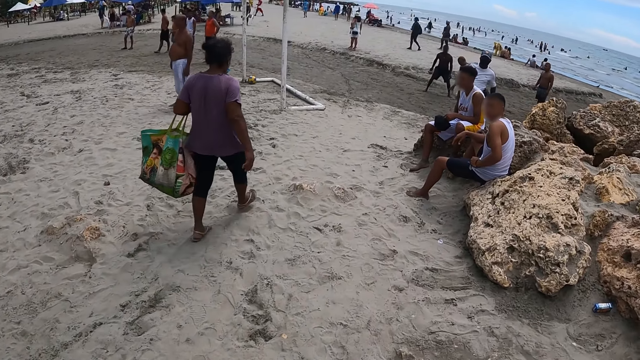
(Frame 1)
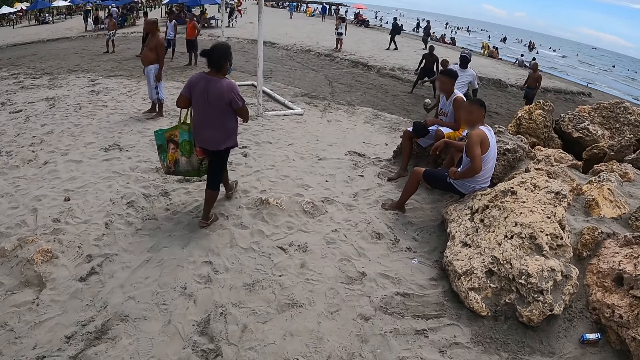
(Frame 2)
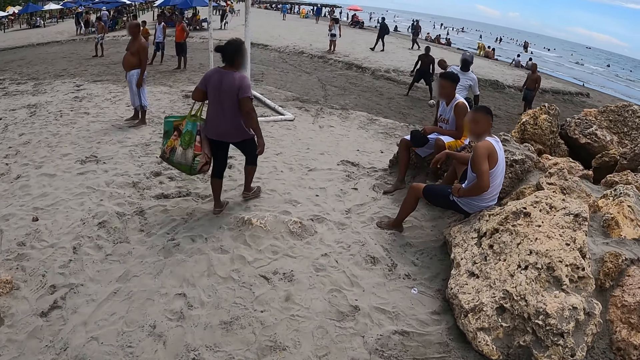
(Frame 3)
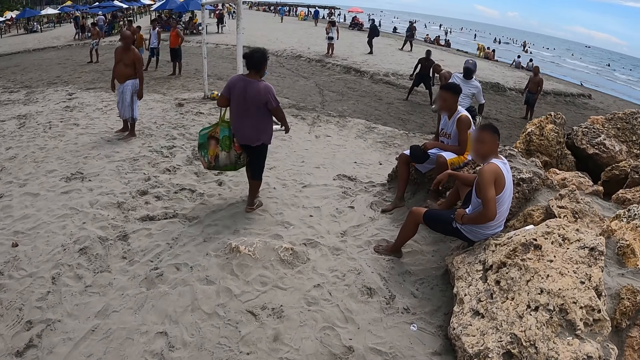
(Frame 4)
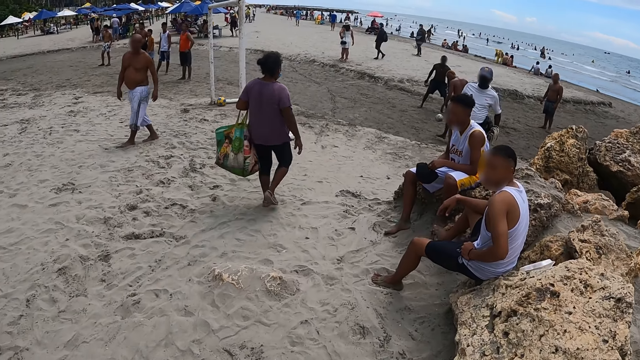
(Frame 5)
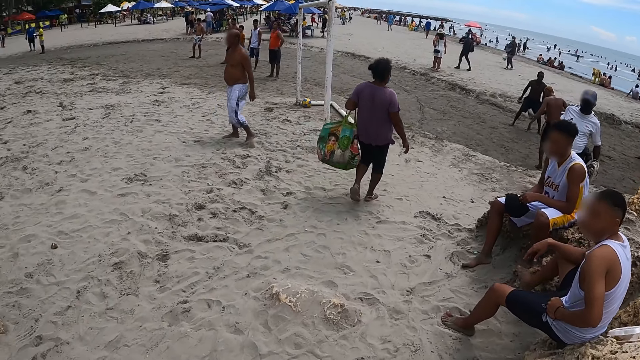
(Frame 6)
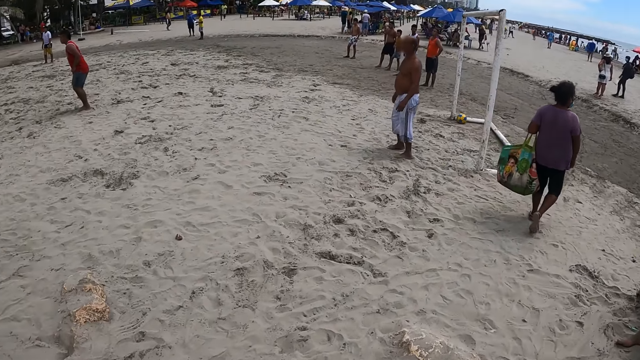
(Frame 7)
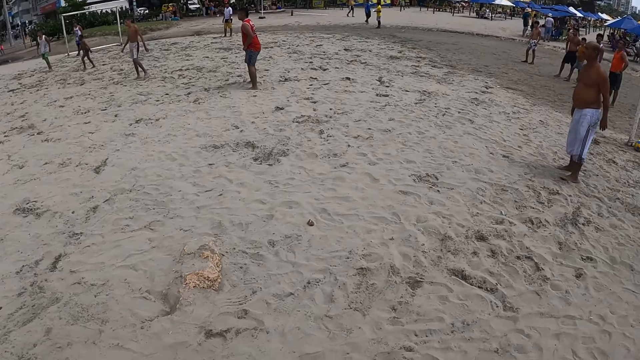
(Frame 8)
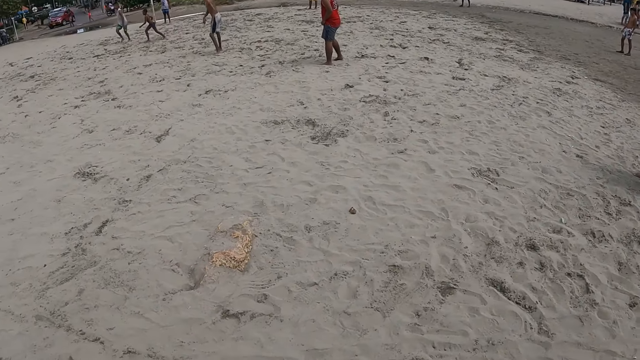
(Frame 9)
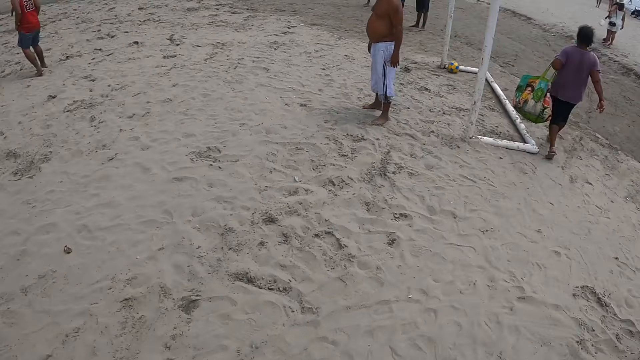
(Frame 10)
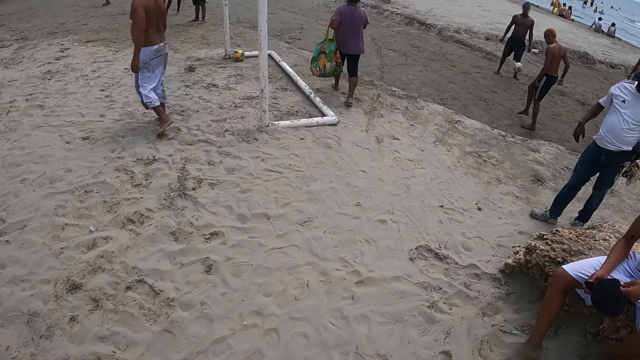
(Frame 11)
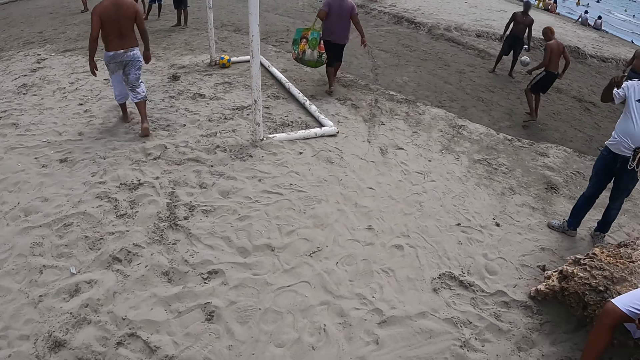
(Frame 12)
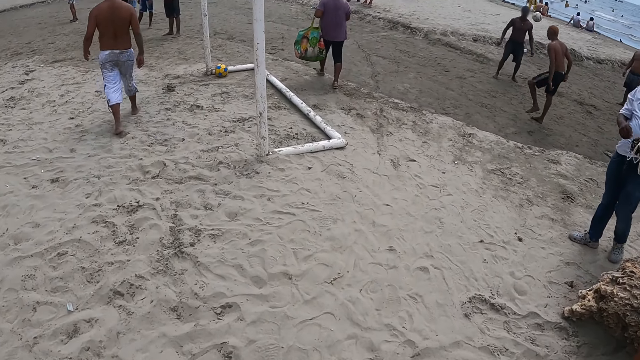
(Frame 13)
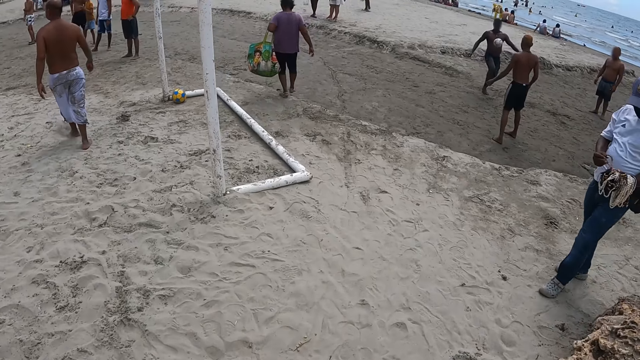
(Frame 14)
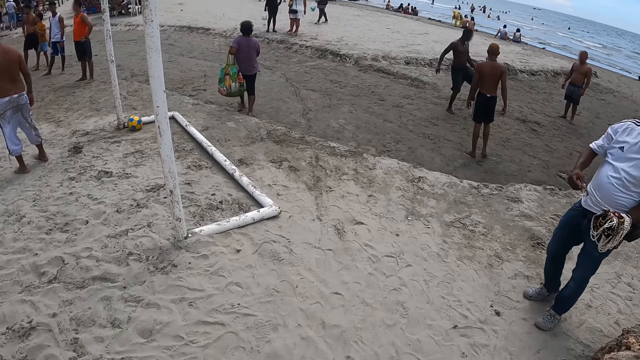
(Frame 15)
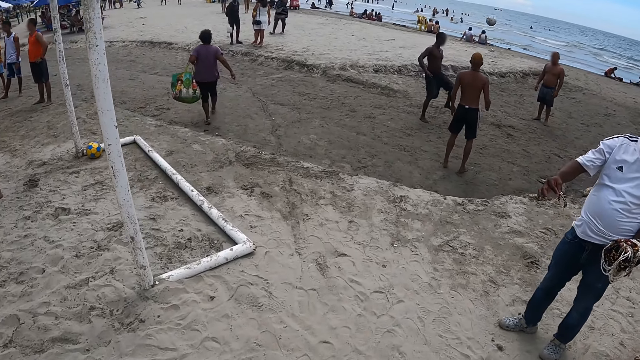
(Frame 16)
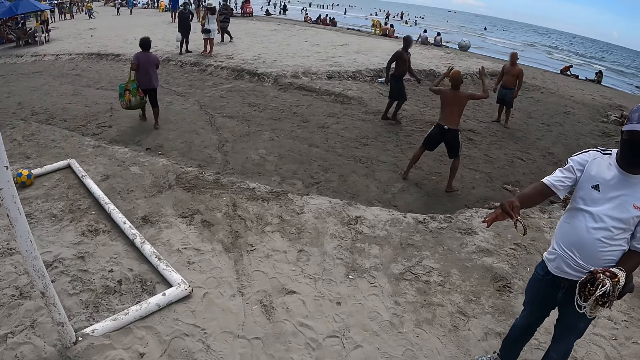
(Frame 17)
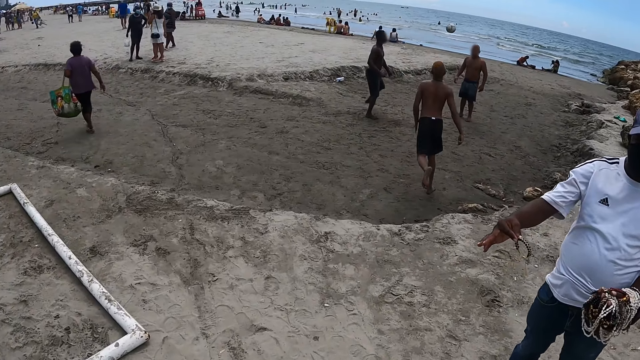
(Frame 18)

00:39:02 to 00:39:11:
The camera wearer looks around. They walk in the beach. They turn around. They walk in the beach.

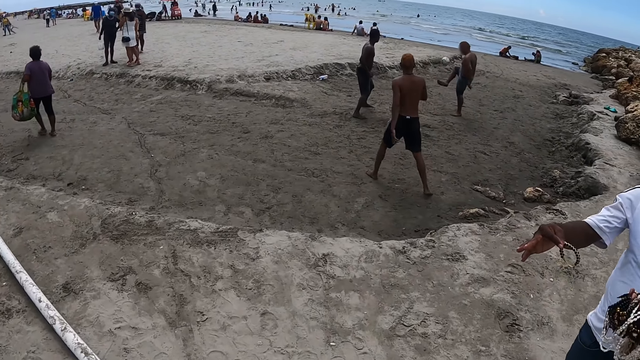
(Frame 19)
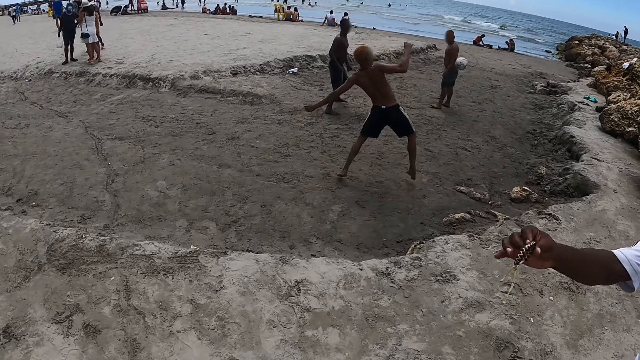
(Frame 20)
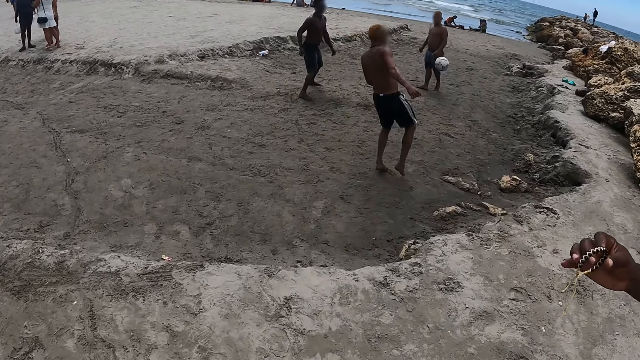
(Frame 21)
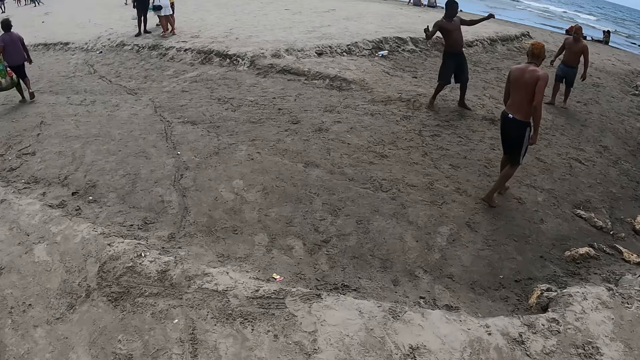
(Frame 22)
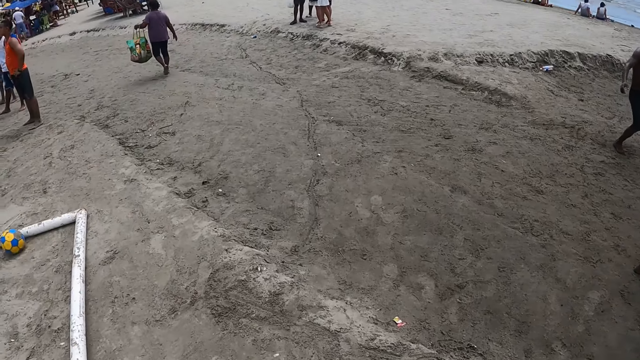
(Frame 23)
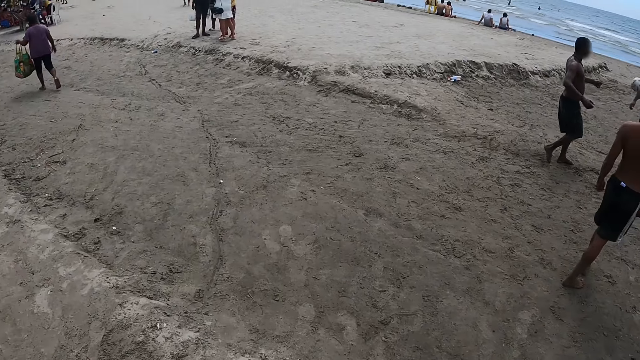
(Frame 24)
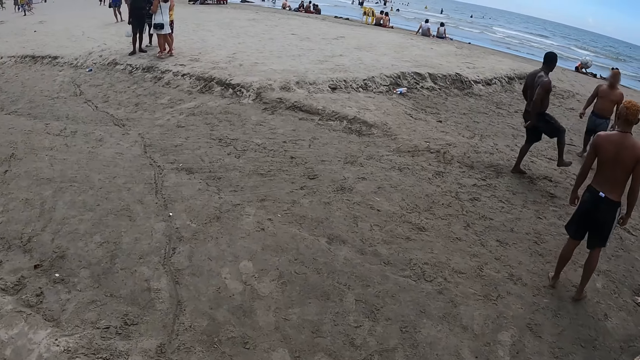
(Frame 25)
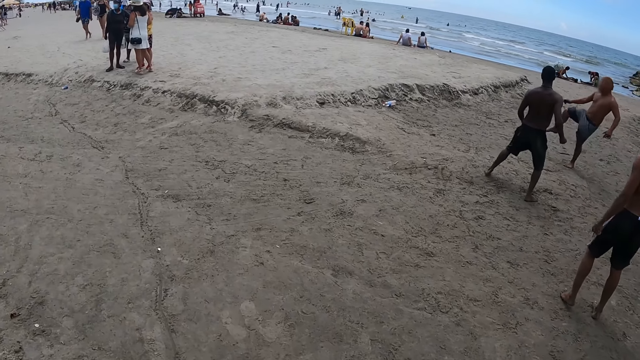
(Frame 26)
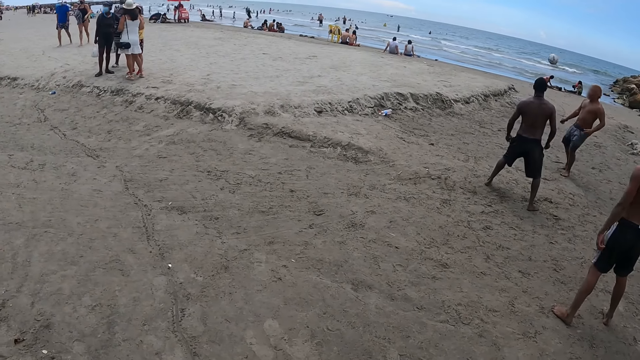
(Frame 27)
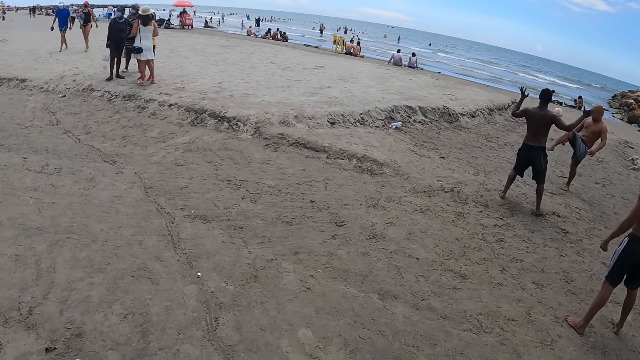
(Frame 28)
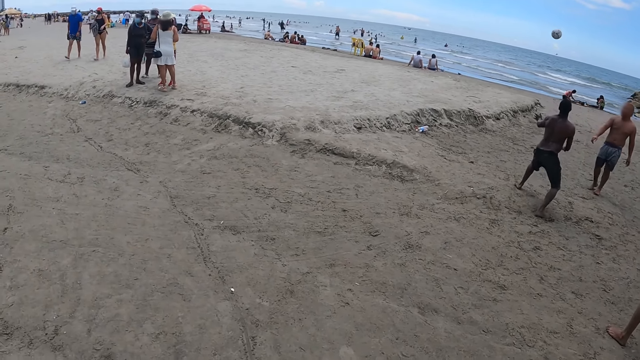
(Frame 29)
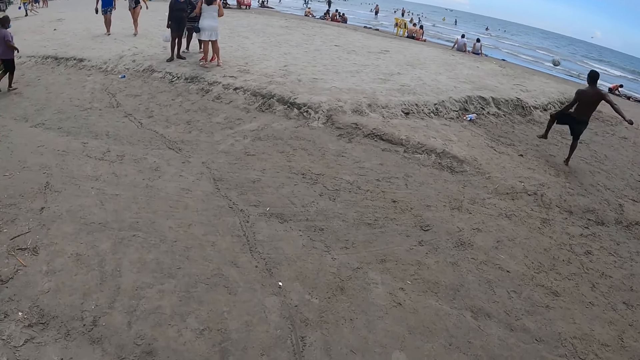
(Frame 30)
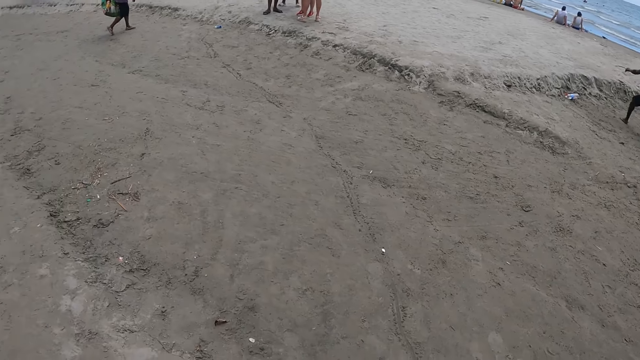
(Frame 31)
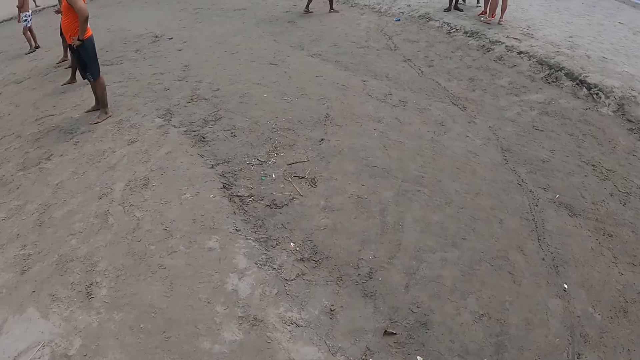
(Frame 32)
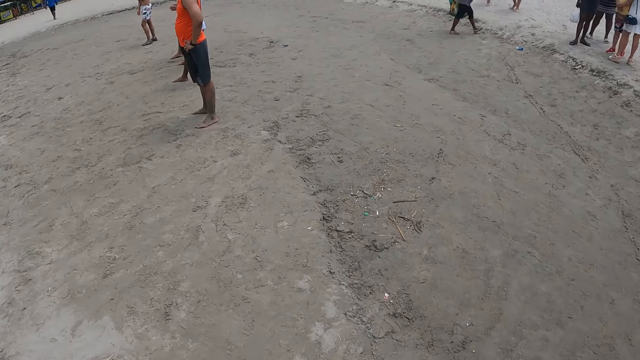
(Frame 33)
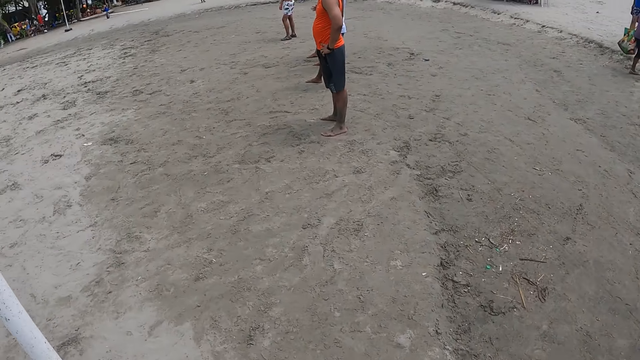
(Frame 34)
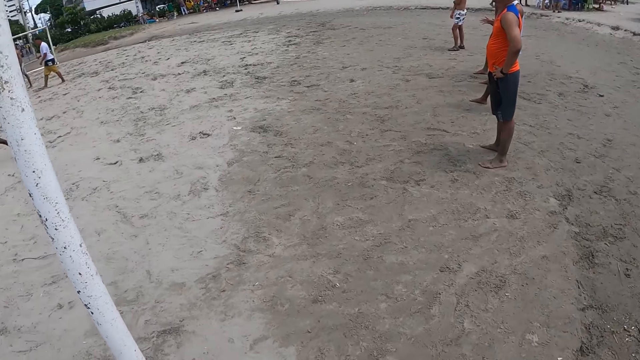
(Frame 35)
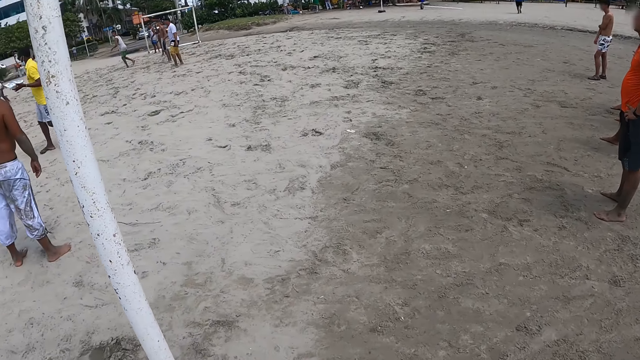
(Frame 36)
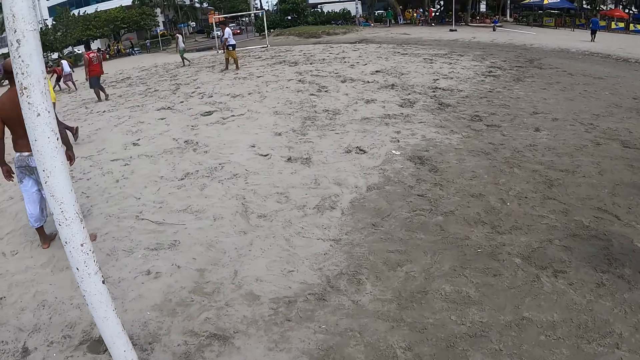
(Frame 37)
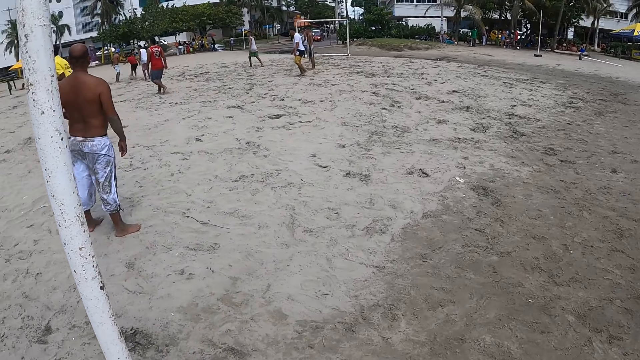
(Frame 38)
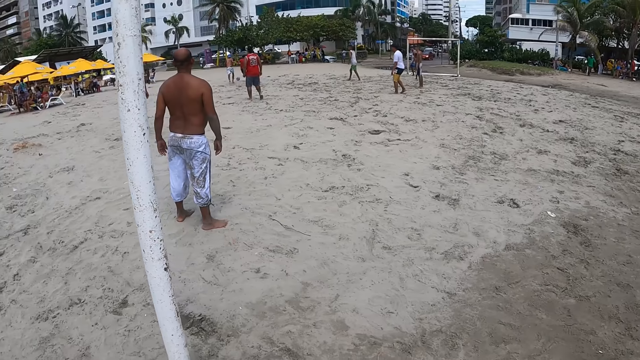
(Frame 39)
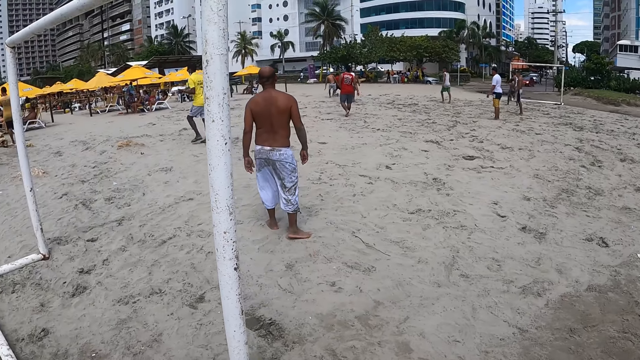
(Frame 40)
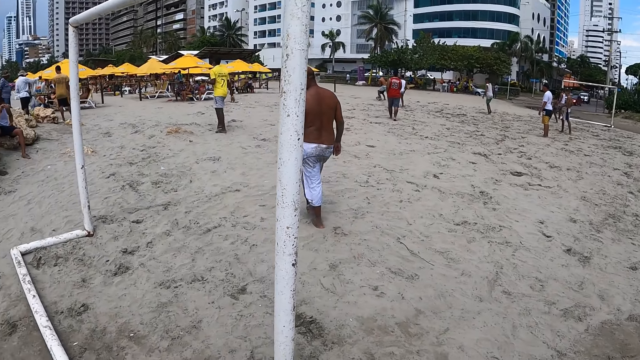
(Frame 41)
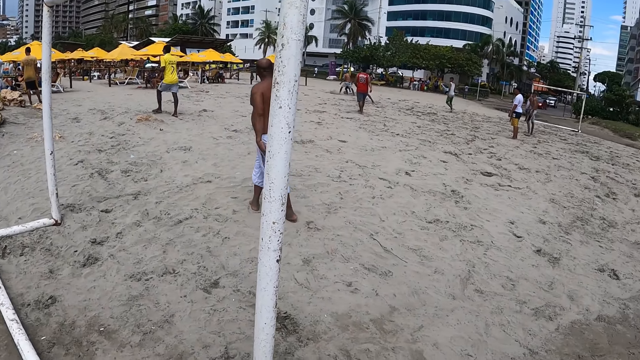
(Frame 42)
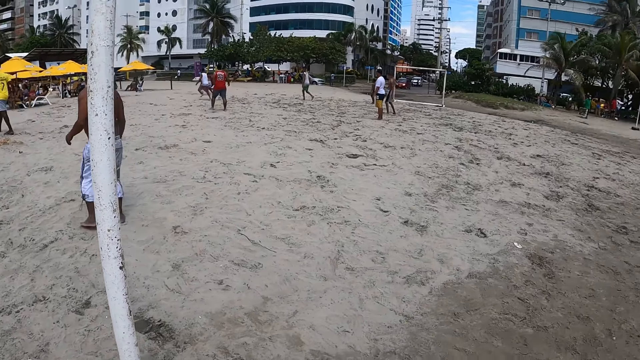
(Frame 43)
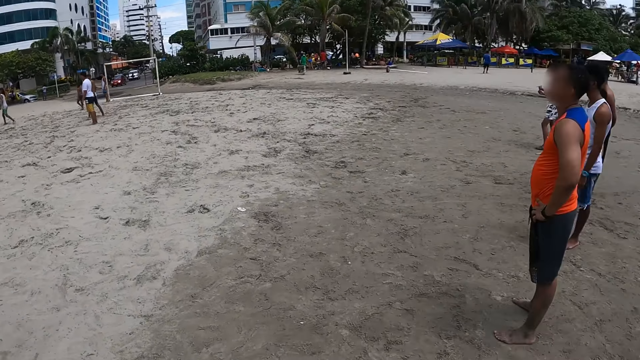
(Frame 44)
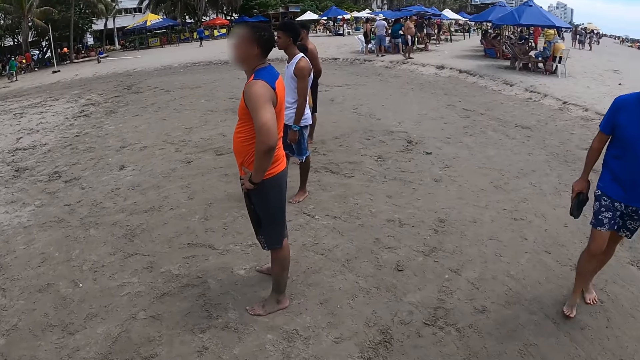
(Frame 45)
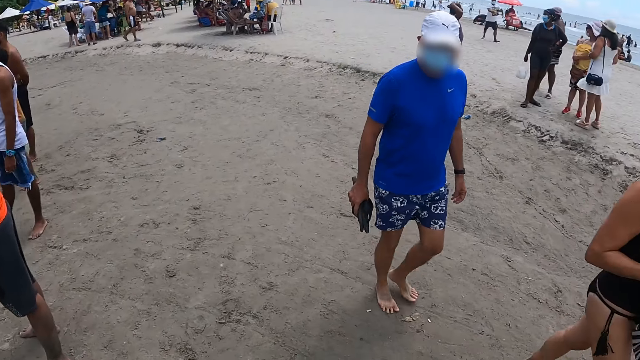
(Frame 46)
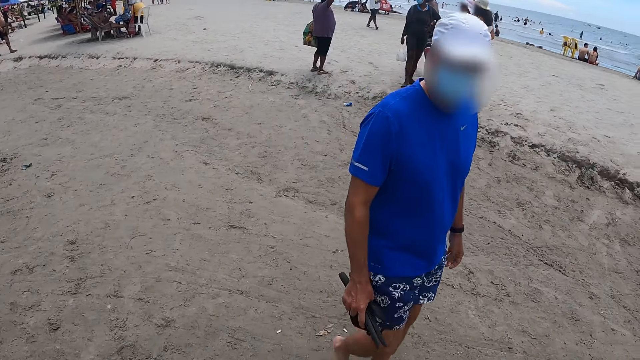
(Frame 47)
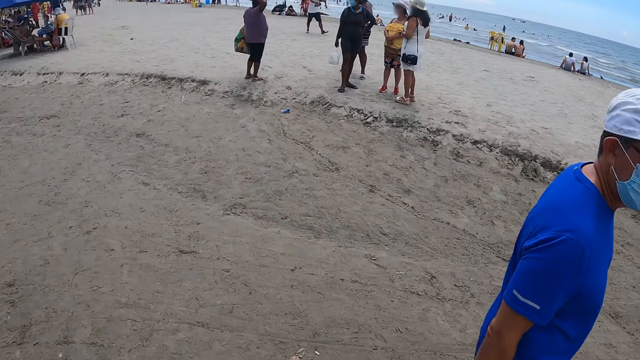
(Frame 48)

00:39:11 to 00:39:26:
The camera wearer turns around. They walk in the beach. They look at the people. They walk in the beach. They turn around. They look at the people. They walk in the beach.
